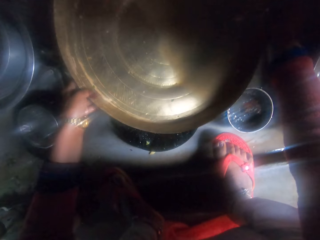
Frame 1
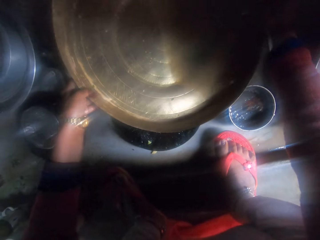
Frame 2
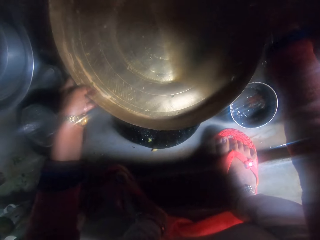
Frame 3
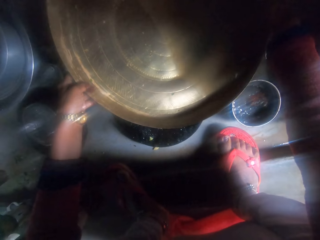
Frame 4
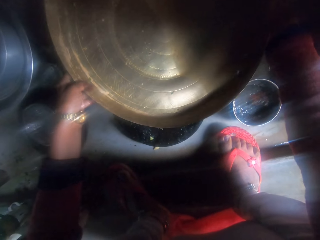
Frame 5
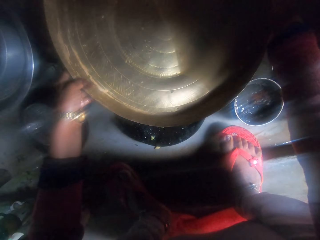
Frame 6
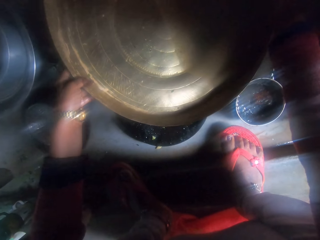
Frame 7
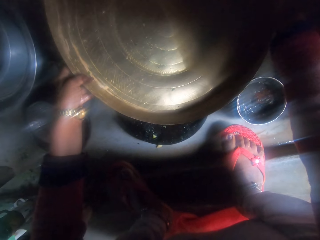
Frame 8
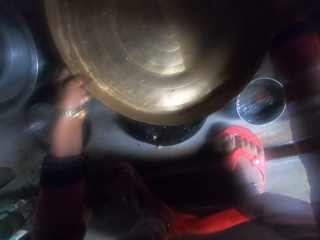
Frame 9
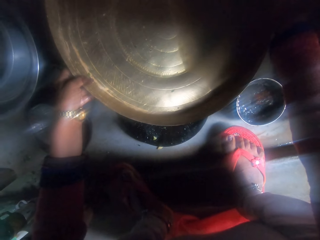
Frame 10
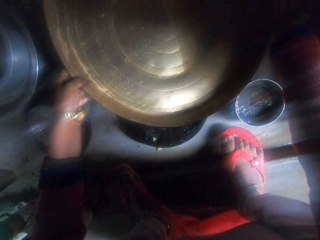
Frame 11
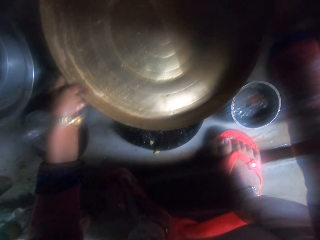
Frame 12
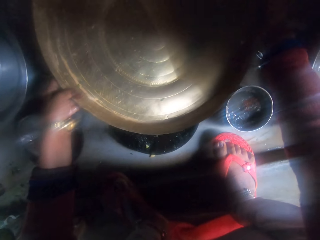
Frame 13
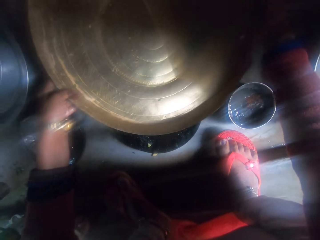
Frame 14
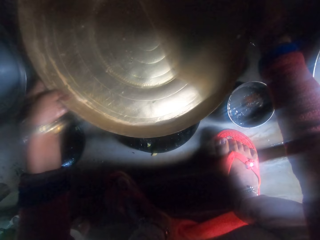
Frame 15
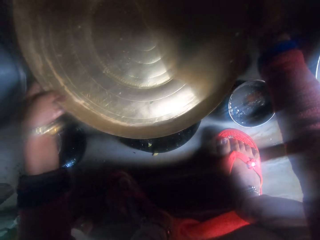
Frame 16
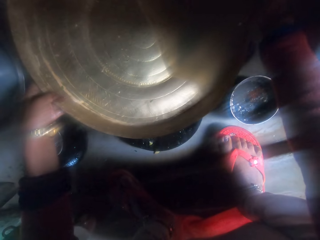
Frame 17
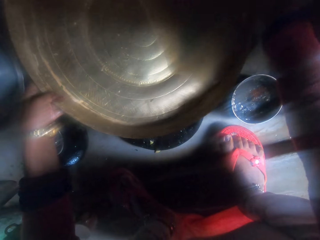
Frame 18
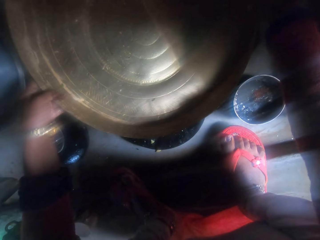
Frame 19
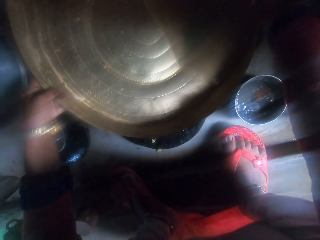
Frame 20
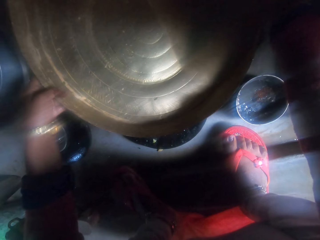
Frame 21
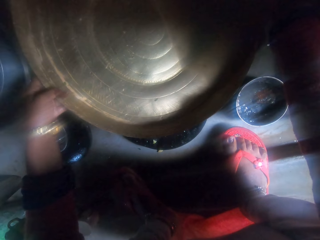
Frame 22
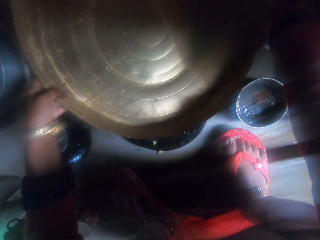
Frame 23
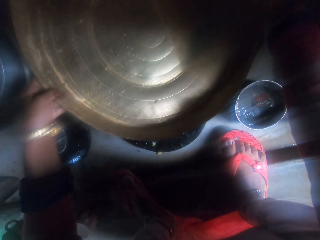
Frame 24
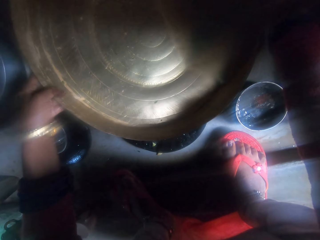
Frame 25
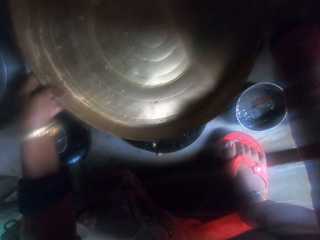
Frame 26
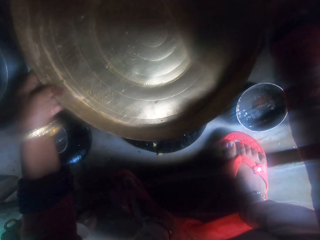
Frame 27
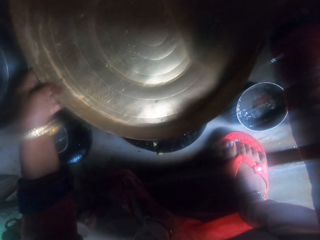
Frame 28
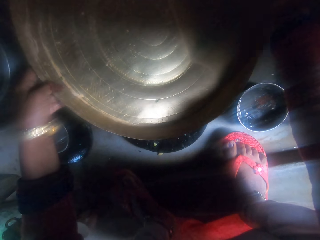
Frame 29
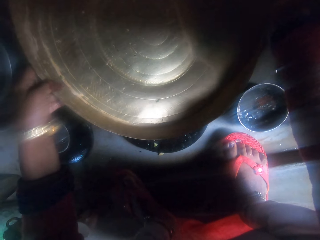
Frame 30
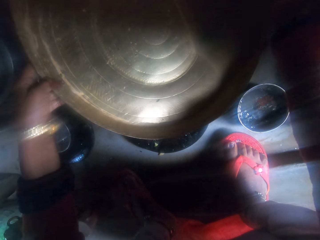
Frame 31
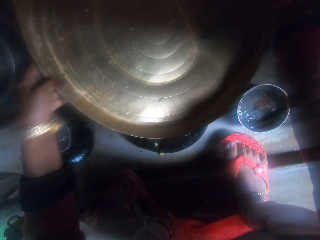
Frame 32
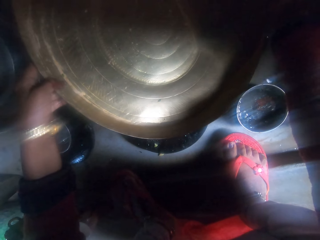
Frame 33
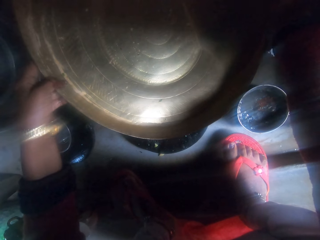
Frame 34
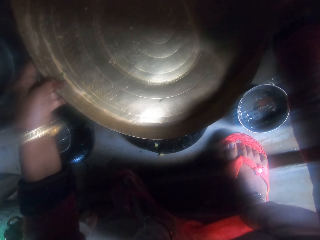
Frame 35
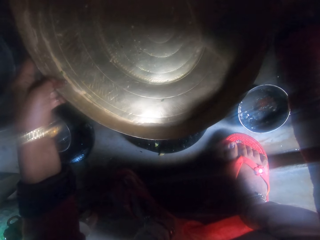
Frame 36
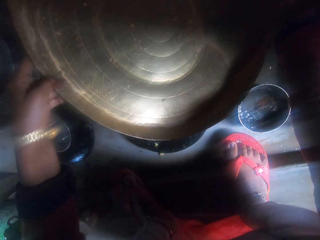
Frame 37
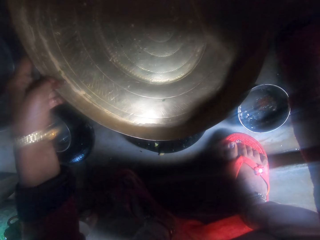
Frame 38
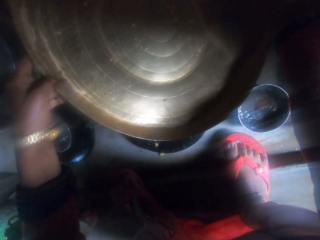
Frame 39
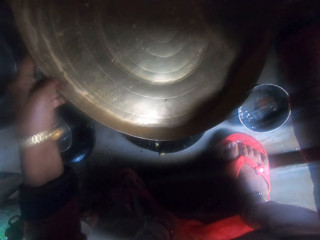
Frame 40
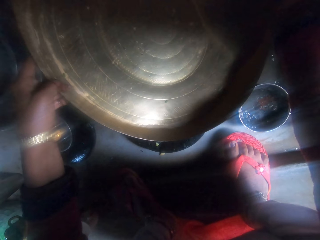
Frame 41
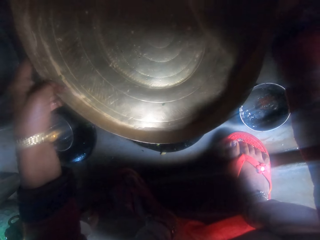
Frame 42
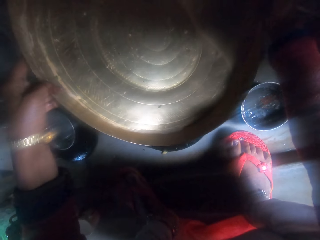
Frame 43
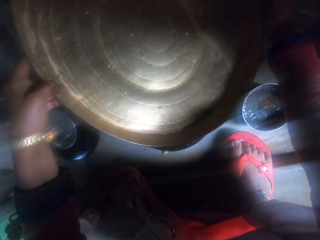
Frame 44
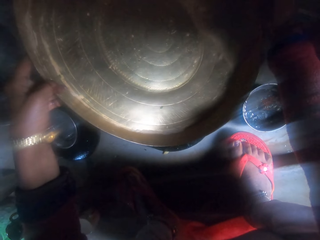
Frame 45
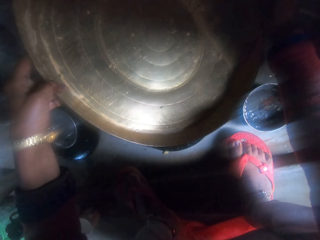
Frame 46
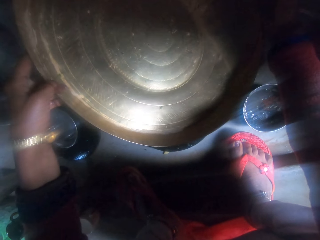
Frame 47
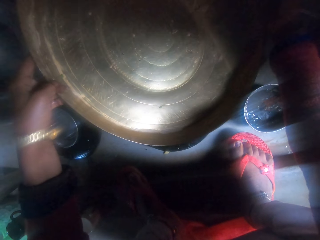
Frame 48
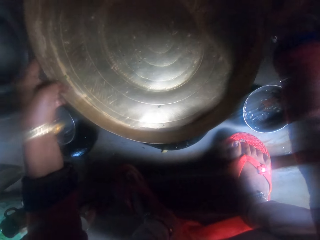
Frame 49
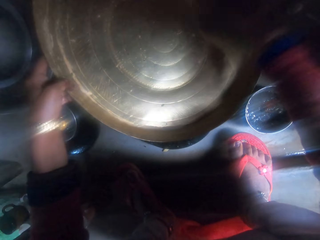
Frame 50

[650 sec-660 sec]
The camera wearer drains water off the tray.

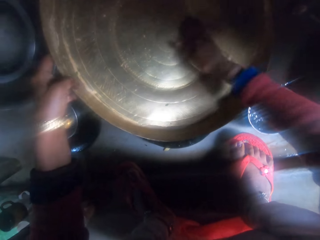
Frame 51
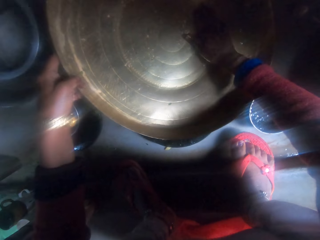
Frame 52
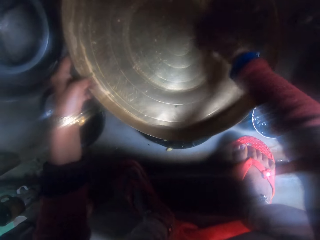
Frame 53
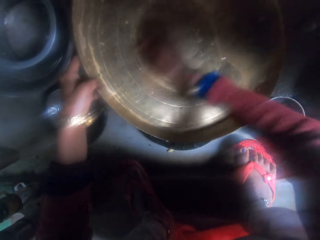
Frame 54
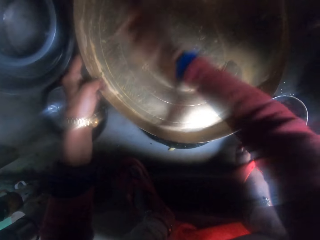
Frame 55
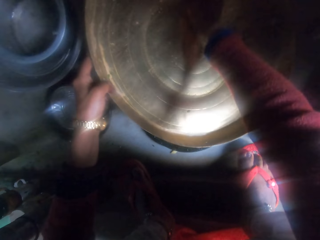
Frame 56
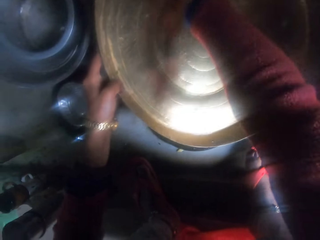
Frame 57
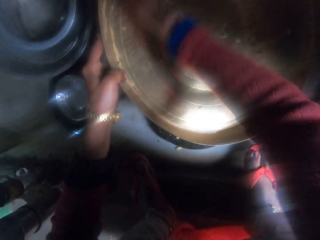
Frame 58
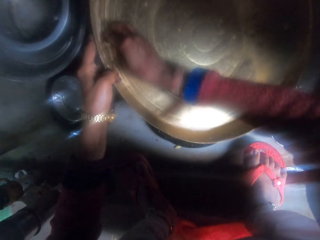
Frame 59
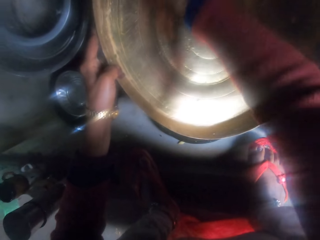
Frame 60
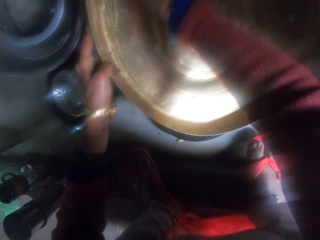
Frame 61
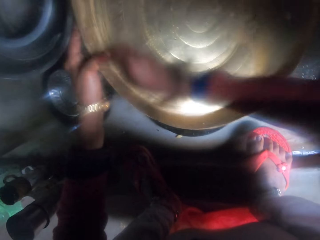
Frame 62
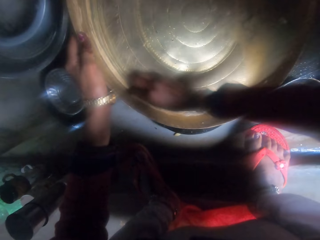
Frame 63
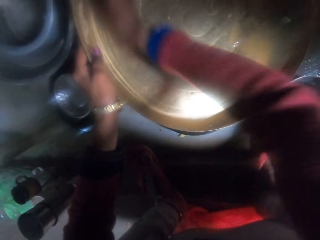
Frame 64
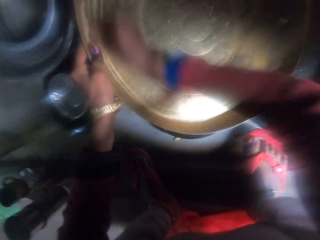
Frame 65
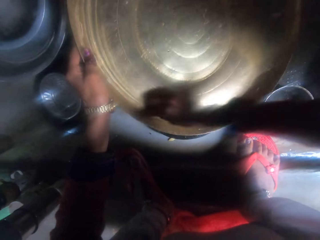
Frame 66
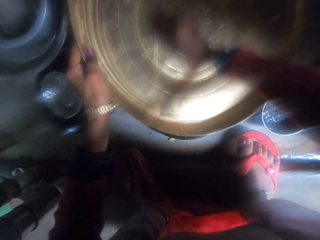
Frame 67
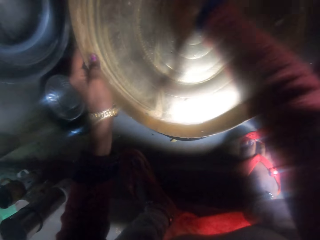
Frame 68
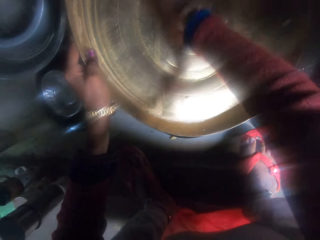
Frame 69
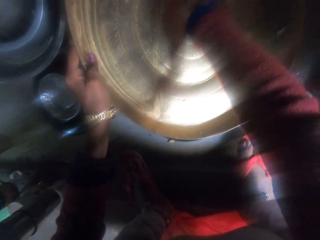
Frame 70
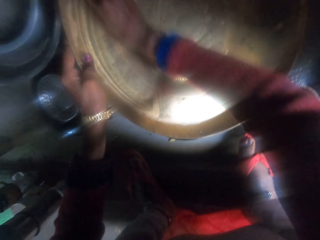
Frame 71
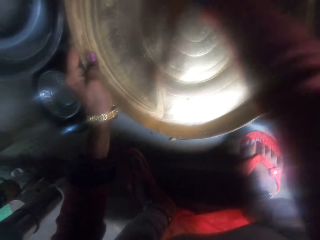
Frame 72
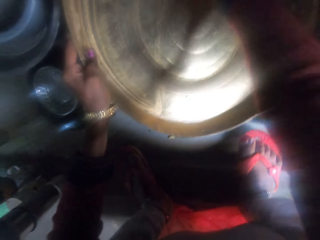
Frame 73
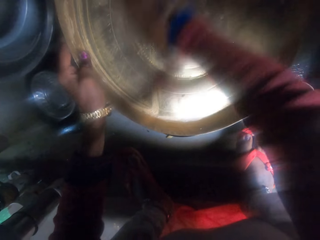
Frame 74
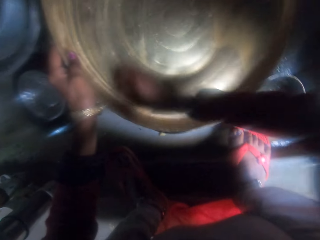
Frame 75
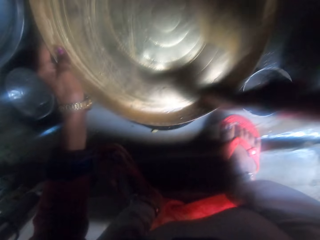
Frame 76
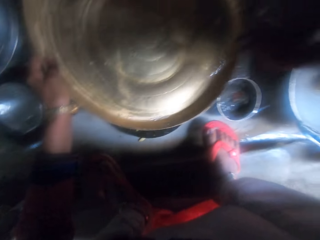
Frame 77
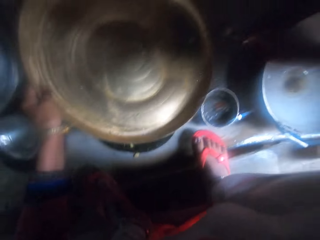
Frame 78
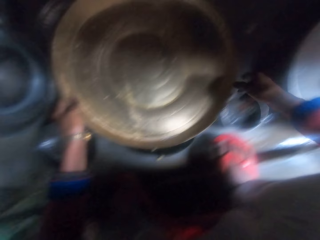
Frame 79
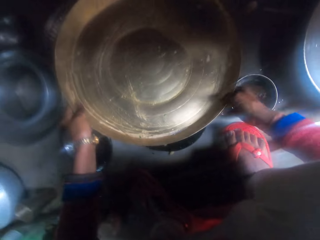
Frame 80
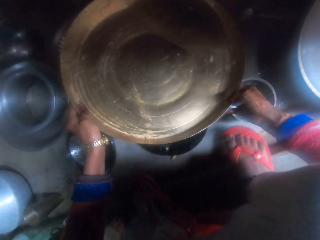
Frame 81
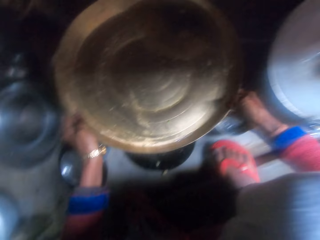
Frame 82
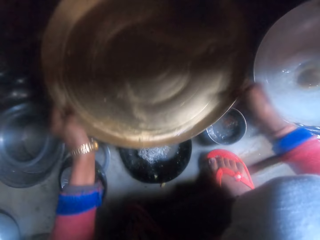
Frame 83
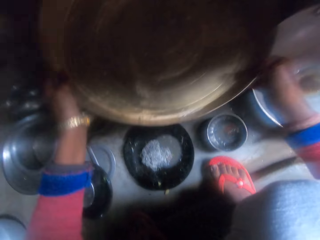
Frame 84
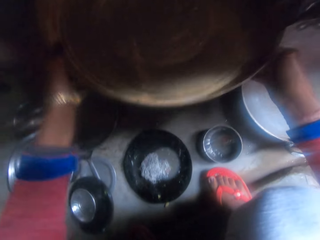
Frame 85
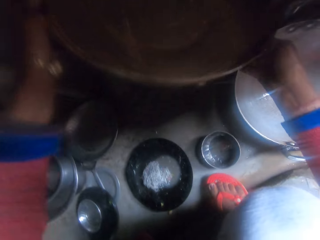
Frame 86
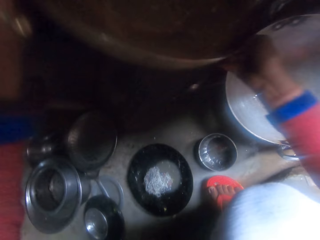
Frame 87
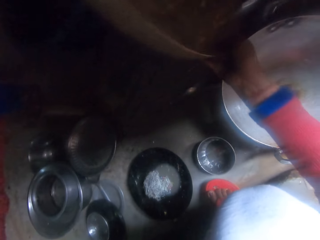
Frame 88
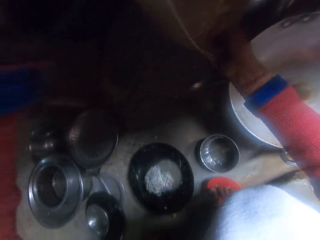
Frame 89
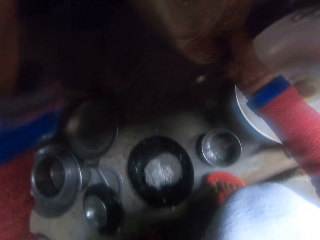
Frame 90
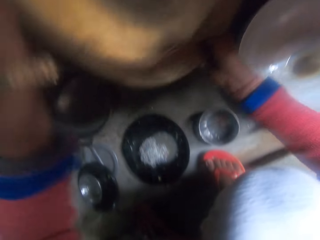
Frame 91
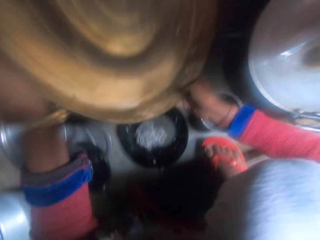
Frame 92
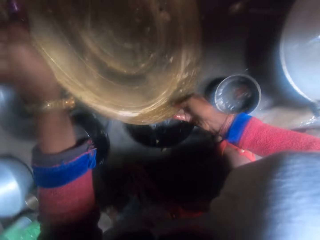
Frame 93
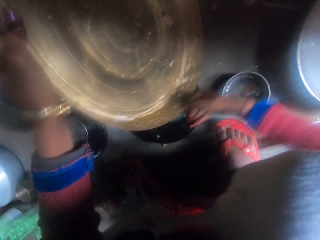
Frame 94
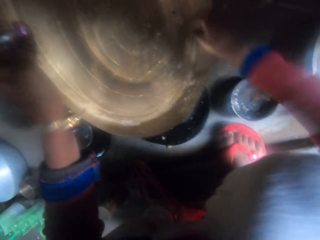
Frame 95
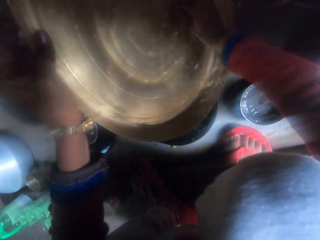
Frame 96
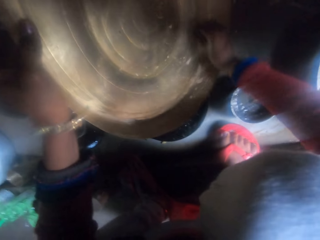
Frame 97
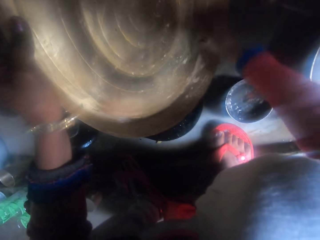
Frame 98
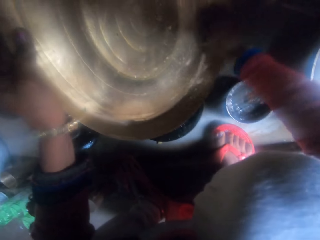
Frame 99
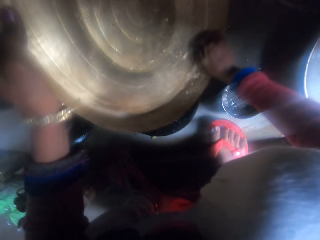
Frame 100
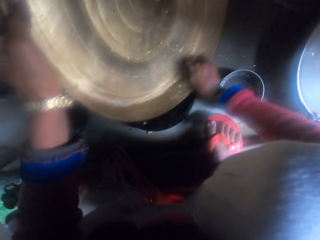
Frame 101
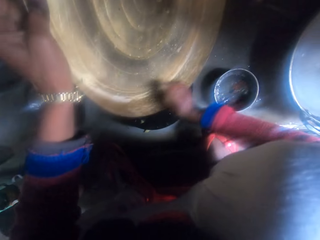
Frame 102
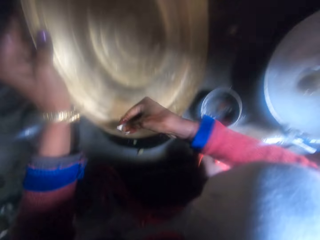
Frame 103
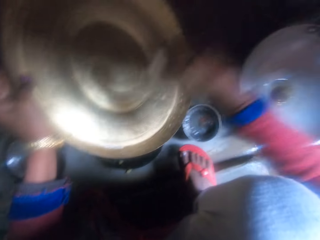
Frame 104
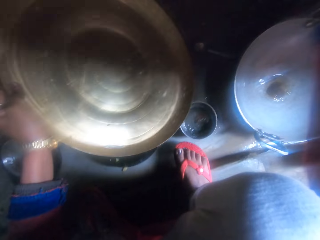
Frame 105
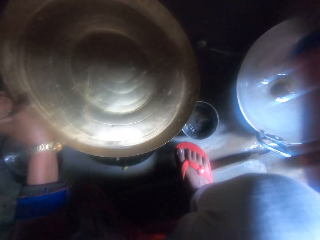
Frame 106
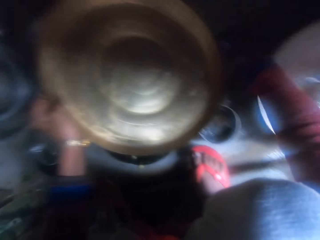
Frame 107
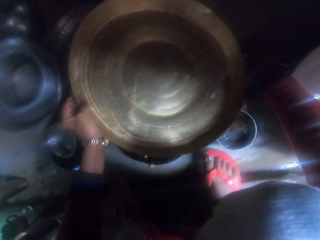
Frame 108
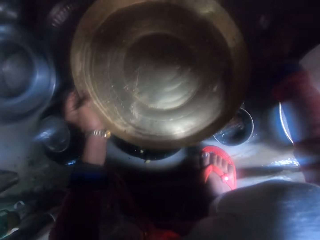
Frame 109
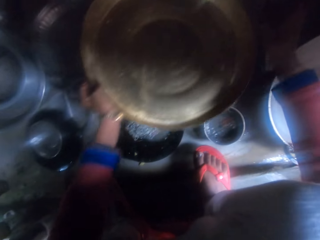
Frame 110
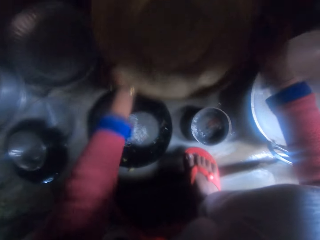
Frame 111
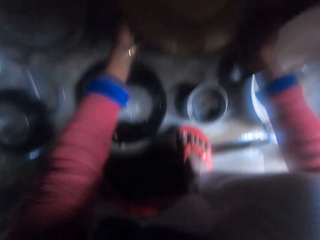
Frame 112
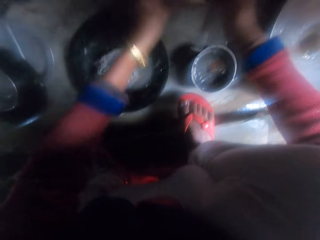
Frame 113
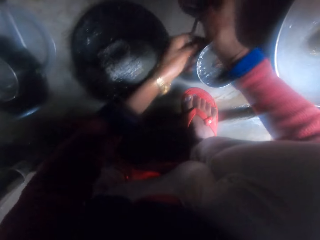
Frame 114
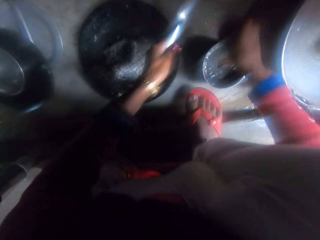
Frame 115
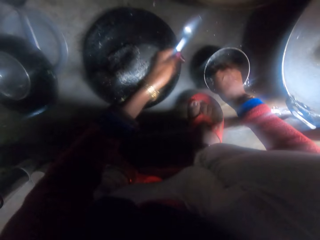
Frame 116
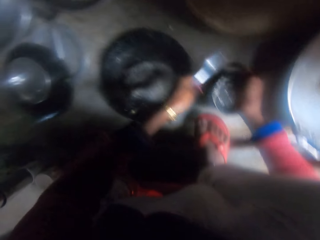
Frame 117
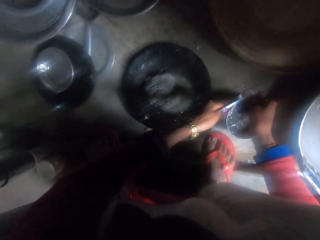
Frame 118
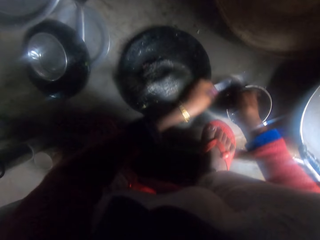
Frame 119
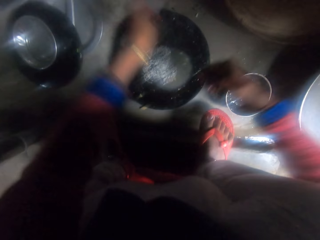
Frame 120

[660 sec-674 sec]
The camera wearer washes a frying pan using a rag. They clean the tray with fingers. They return the tray. They wash a spoon with a sponge.
